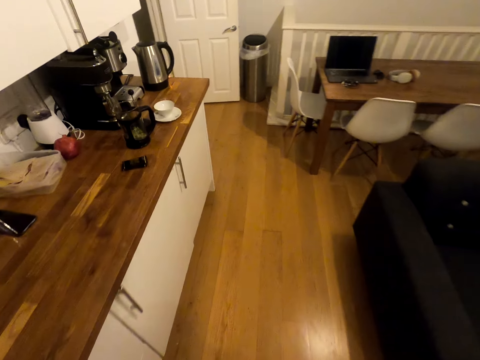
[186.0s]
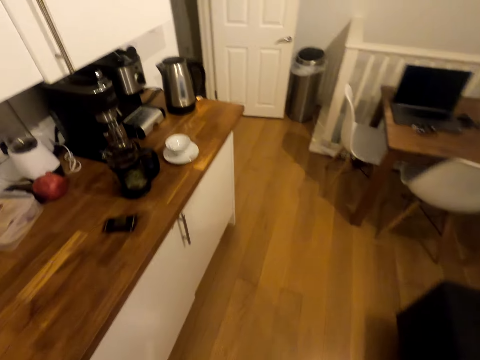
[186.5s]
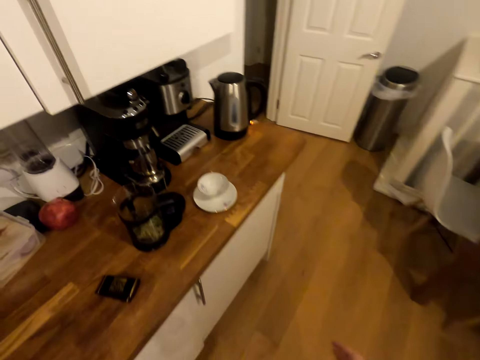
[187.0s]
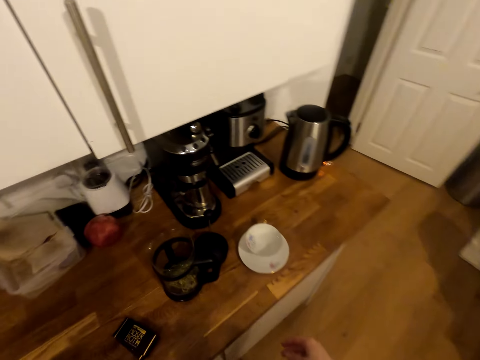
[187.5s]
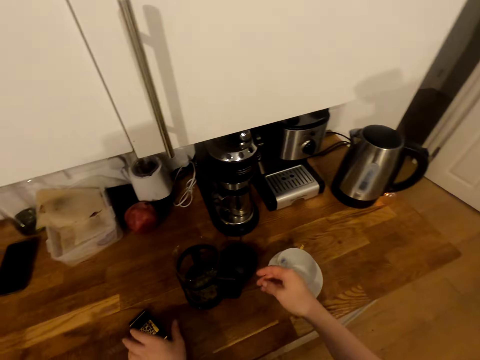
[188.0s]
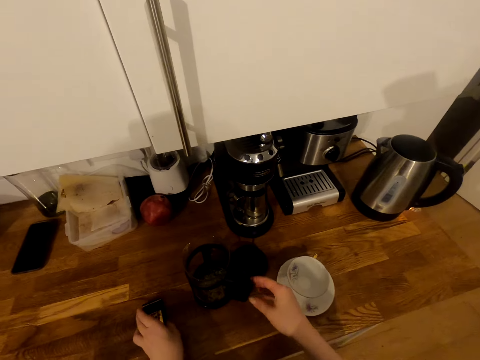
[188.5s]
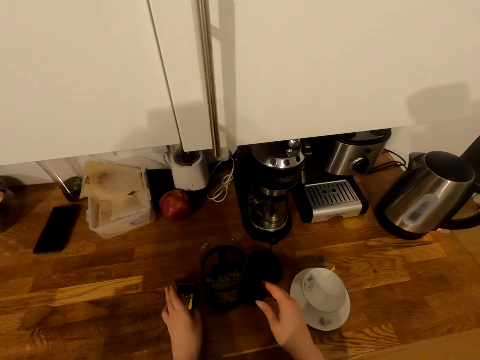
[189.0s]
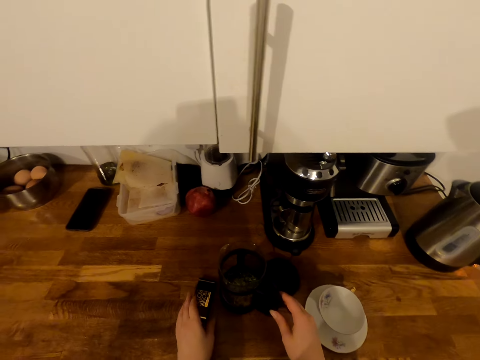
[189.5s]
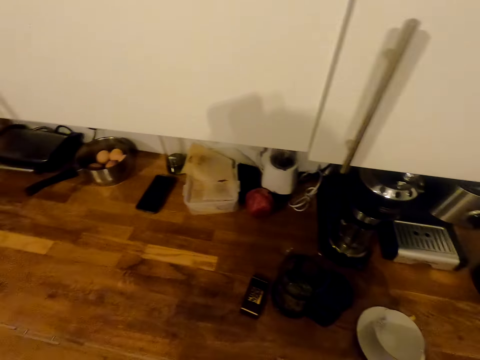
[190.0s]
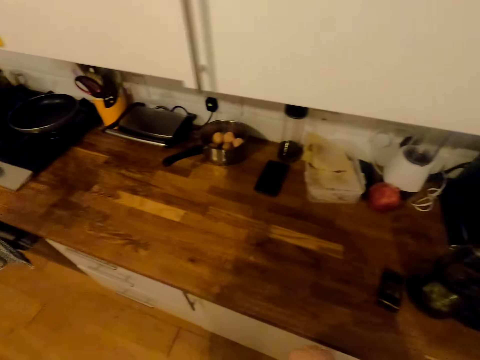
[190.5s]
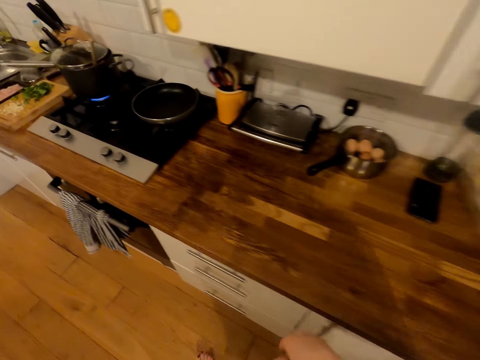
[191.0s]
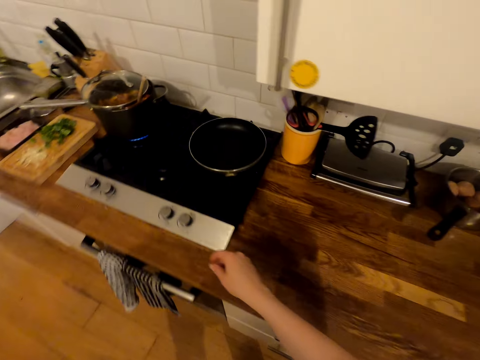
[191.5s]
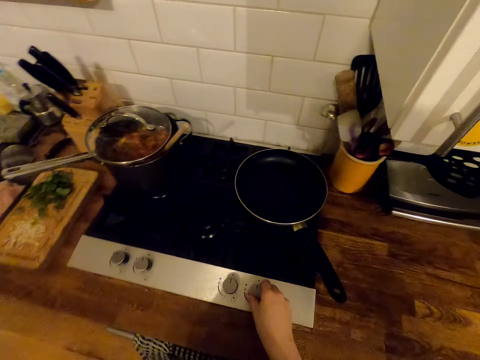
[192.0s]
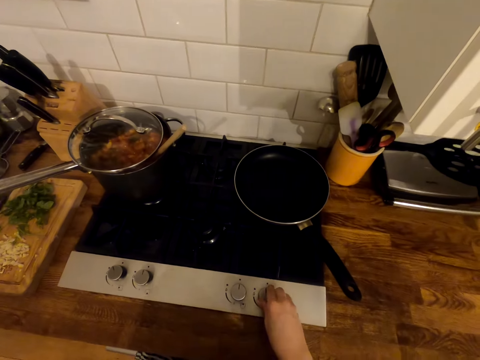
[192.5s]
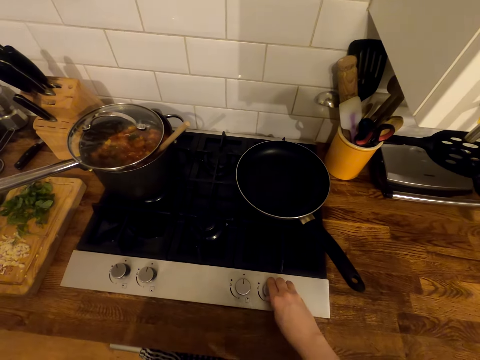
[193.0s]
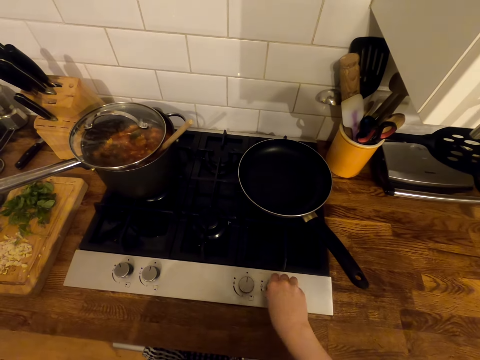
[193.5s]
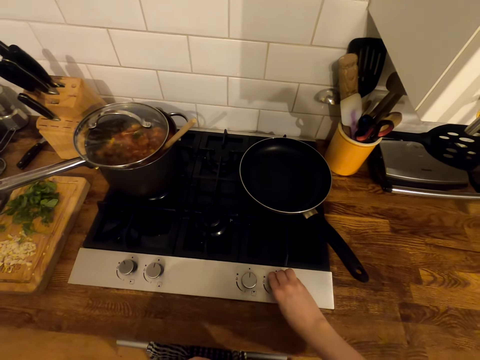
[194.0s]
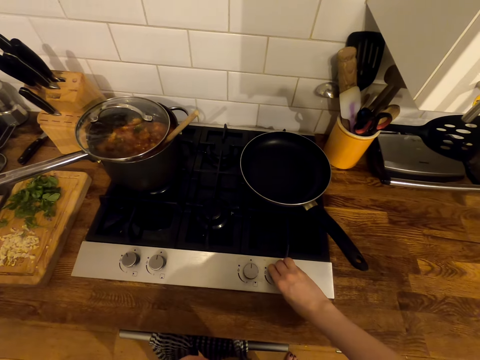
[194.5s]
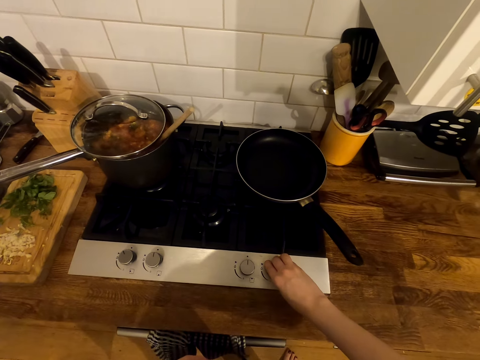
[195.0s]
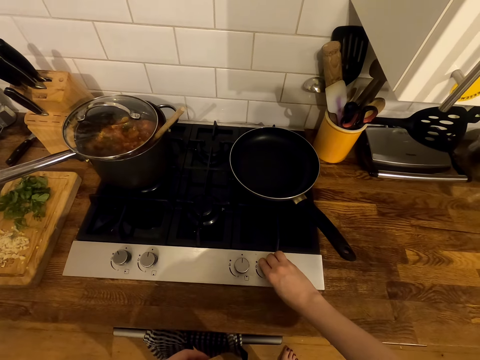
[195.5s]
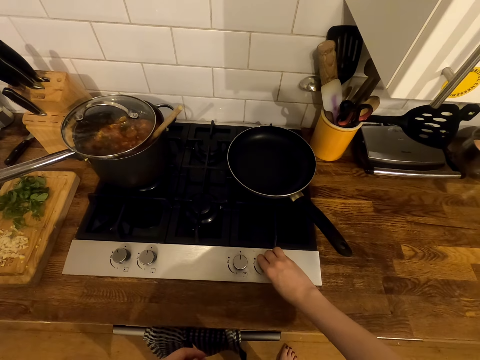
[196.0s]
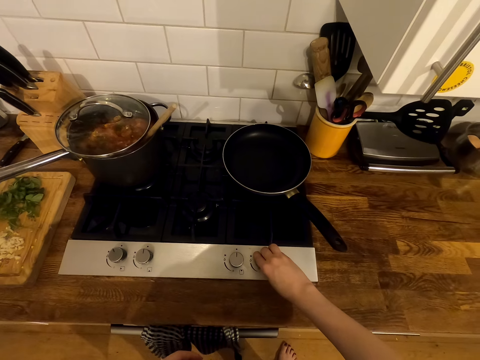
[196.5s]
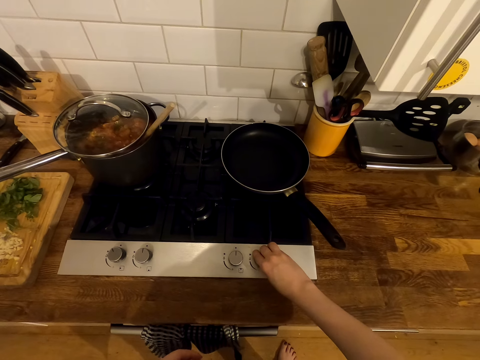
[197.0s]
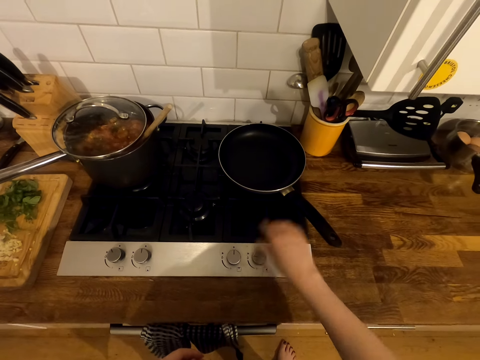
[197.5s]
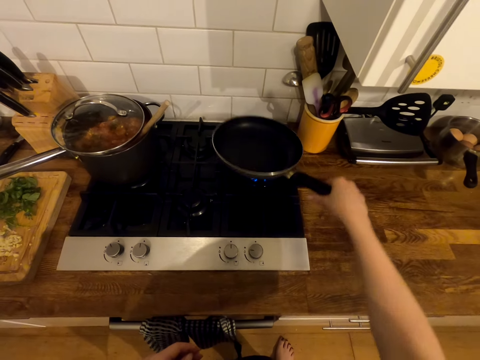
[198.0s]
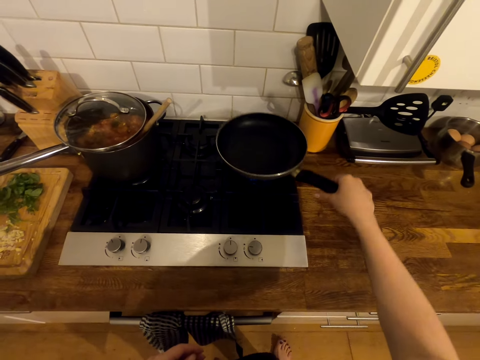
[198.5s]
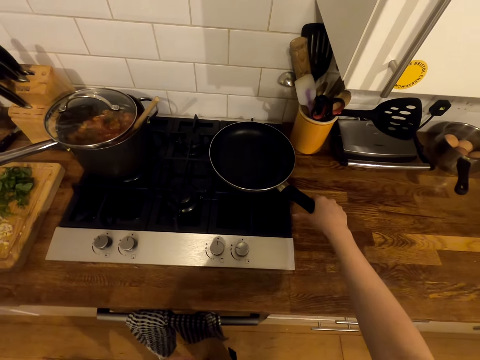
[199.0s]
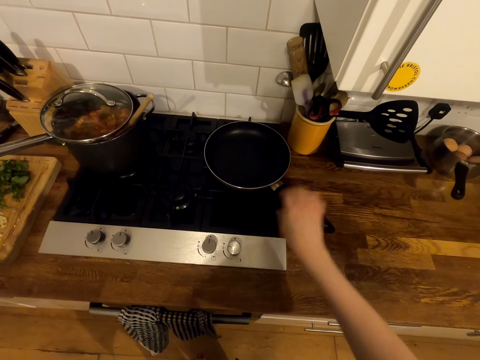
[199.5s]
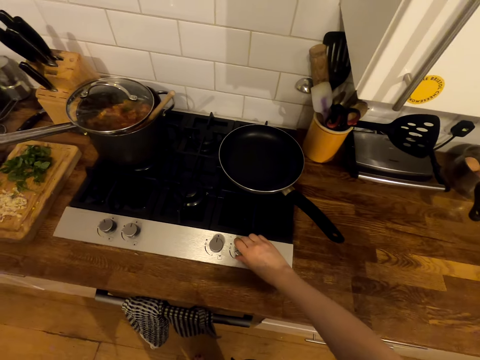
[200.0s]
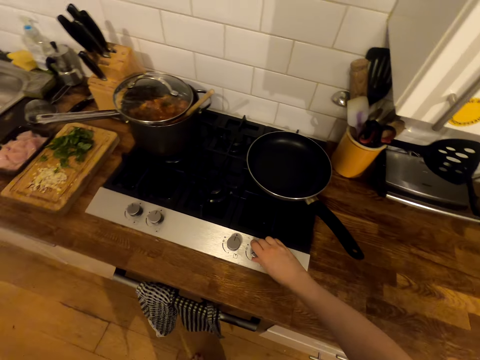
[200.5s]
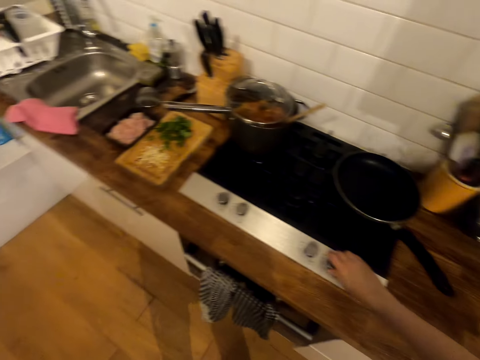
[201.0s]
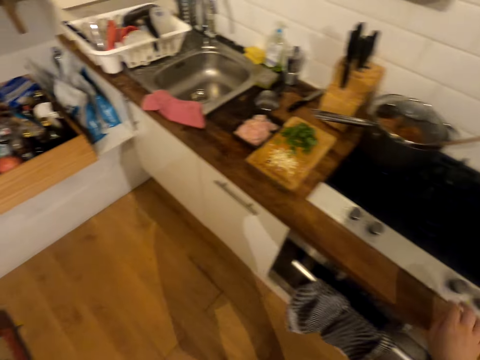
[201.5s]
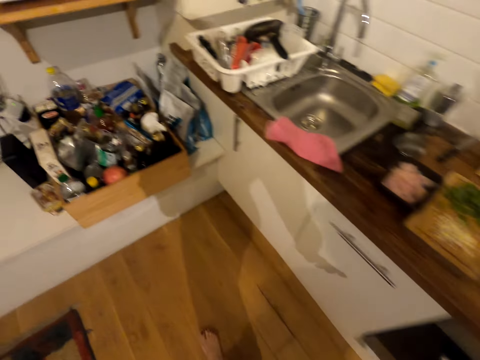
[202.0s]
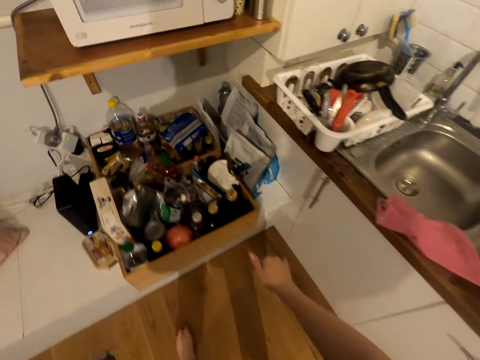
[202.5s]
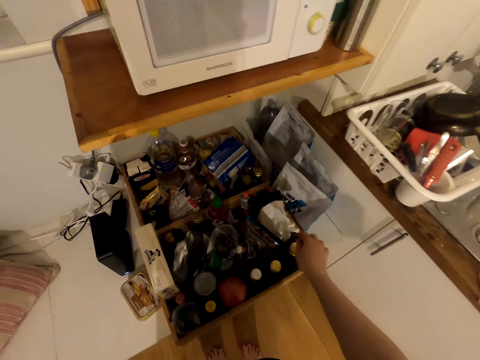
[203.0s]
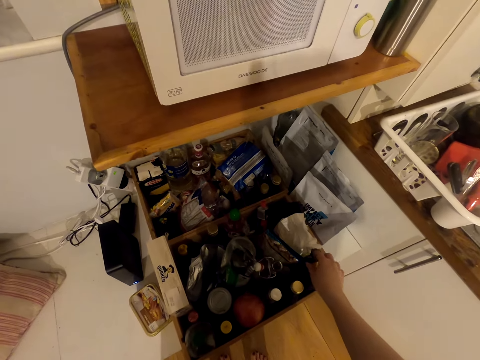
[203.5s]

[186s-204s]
The camera wearer moves the contents on the table. They walk around. They turn on the gas cooker. They lift the cooking pan from the gas cooker. They put the cooking pan on the gas cooker. They put on the gas cooker. They walk around the room. They pick up an oil bottle from a box.

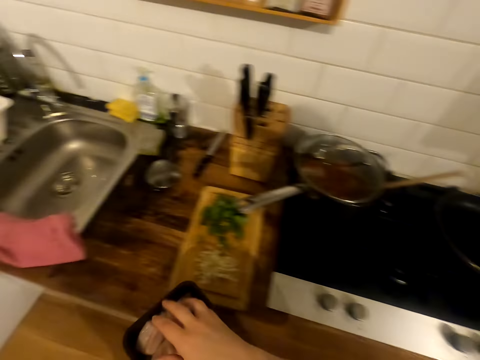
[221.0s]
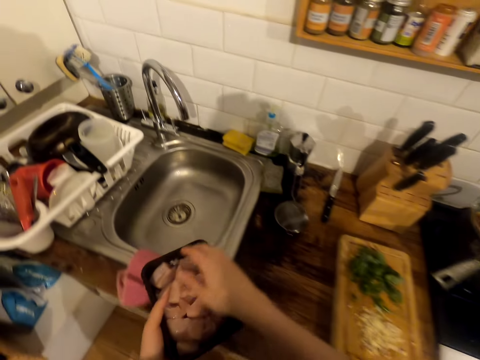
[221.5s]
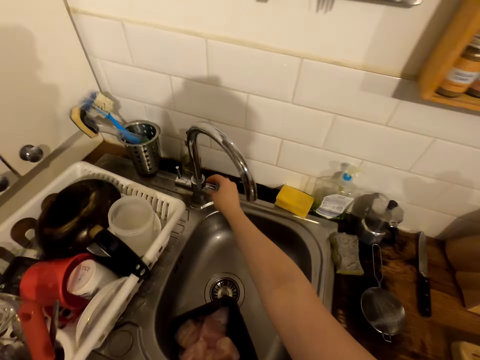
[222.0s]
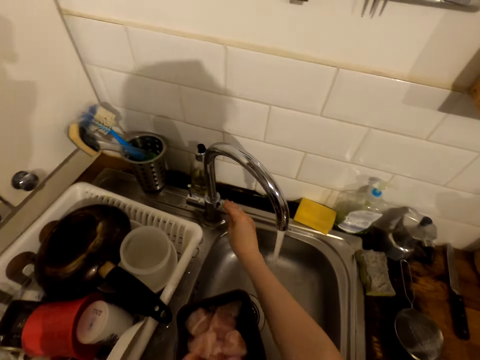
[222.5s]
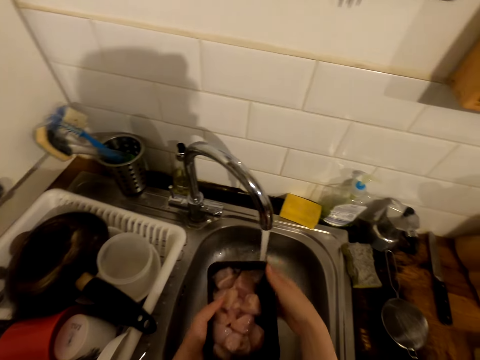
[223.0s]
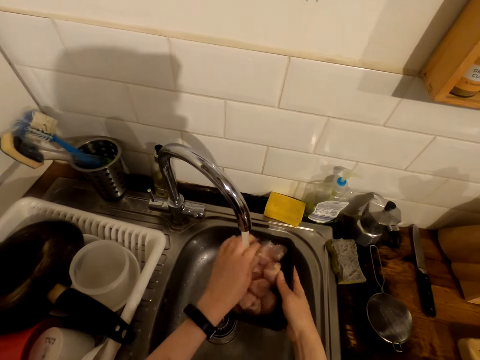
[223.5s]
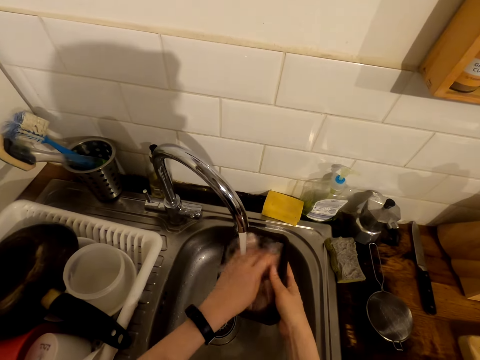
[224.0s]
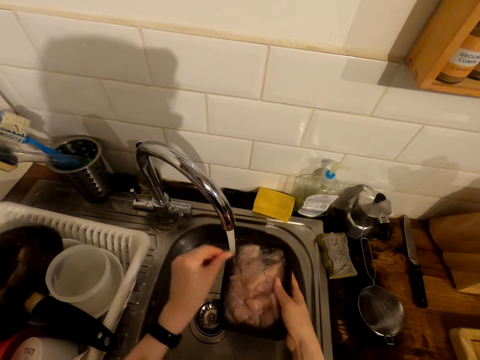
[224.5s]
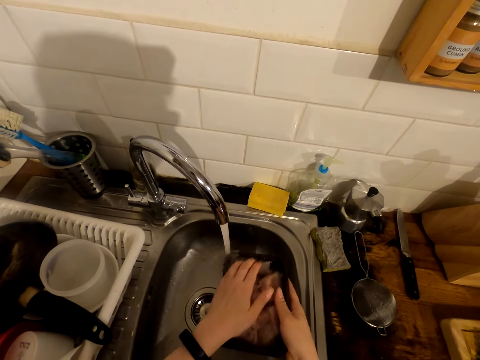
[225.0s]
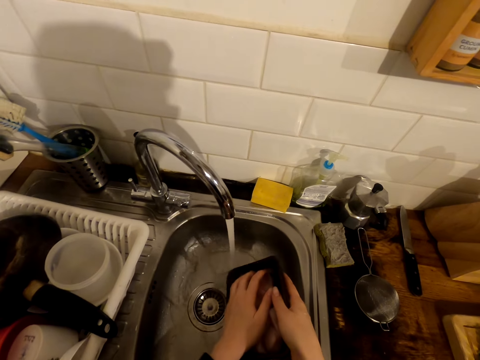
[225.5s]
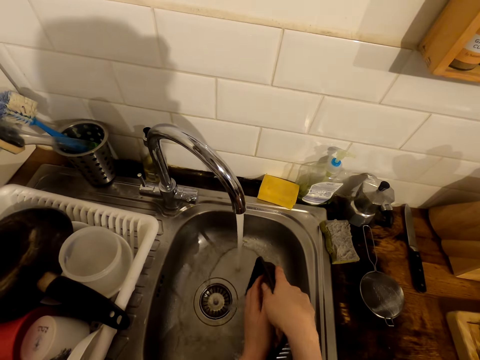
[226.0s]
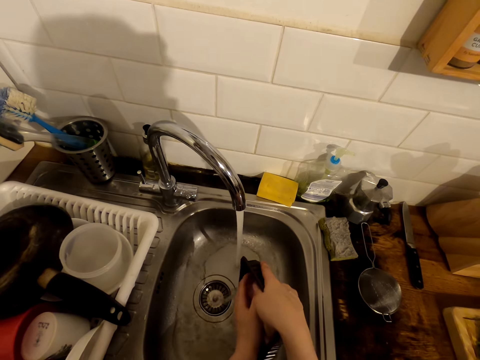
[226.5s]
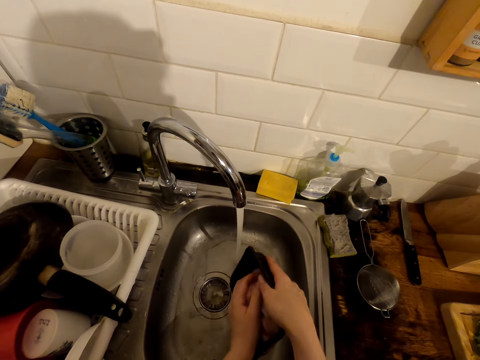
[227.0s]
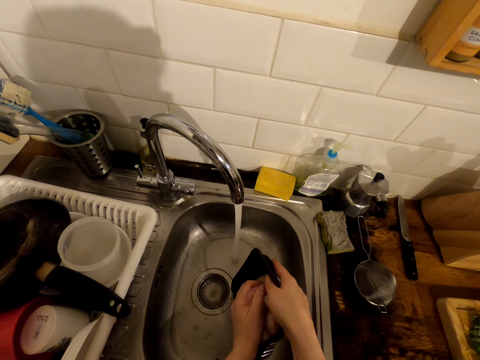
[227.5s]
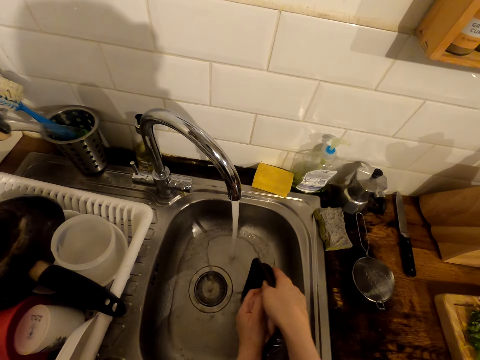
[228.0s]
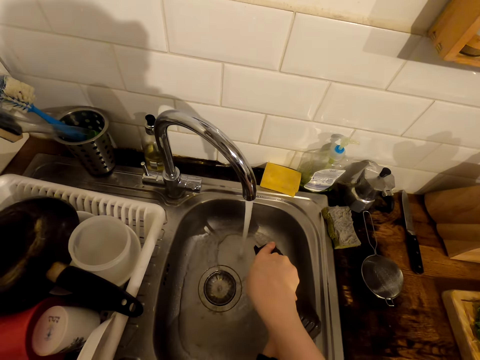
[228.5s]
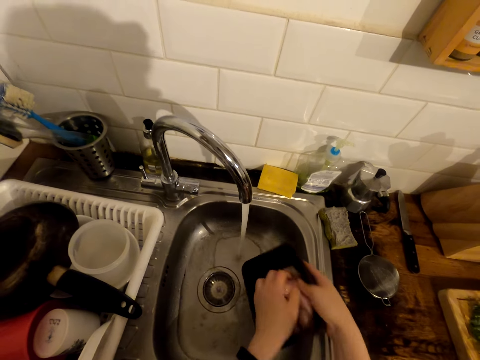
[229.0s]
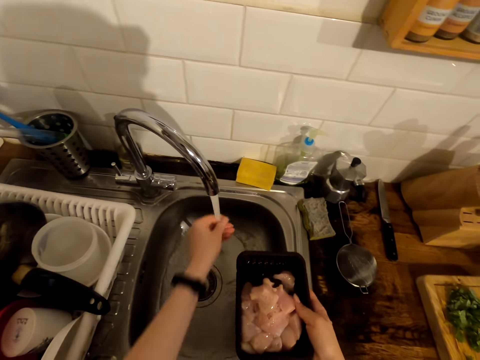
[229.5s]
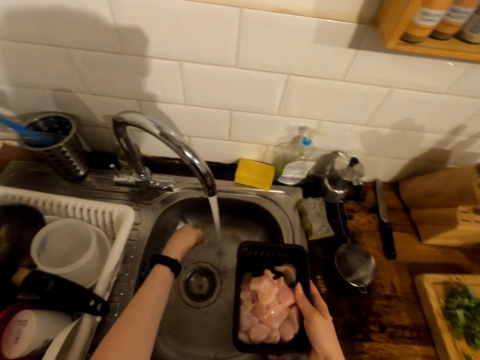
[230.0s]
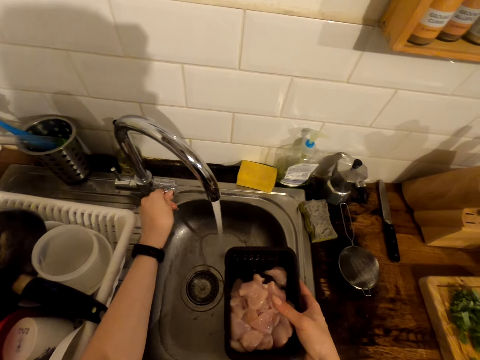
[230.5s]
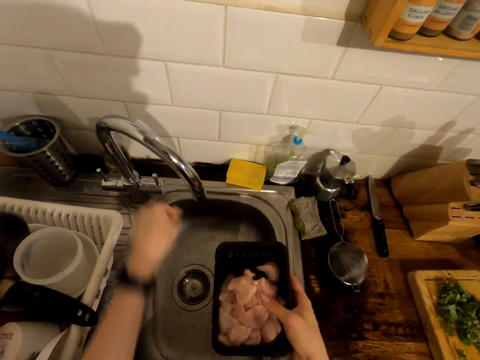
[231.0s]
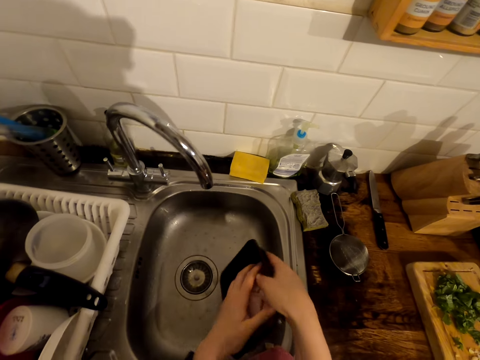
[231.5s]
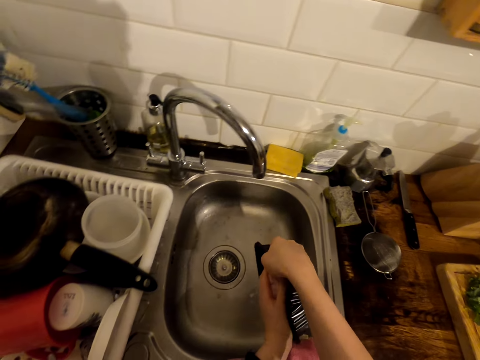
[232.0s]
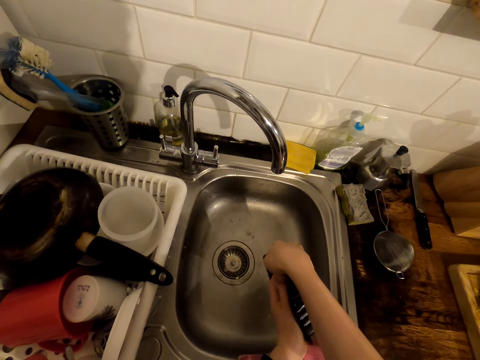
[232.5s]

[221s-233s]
The camera wearer opens the sink tap. They wash the meat in the sink. They pour water from the meat in the sink. They rinse the hand in the sink. They close the sink tap. They pour water from the meat in the sink.
